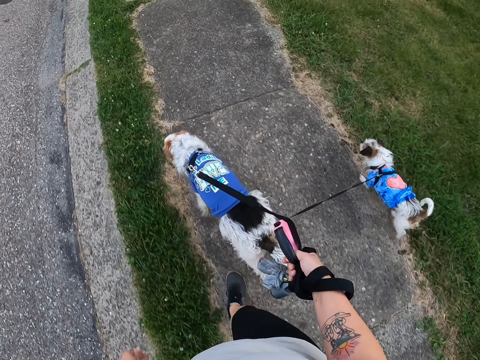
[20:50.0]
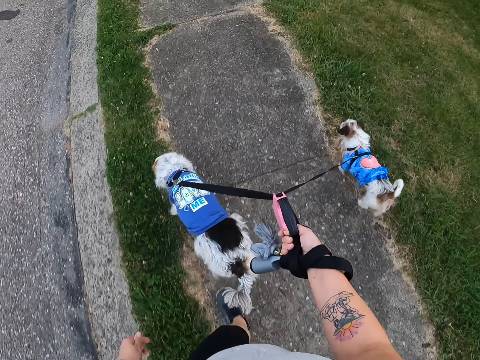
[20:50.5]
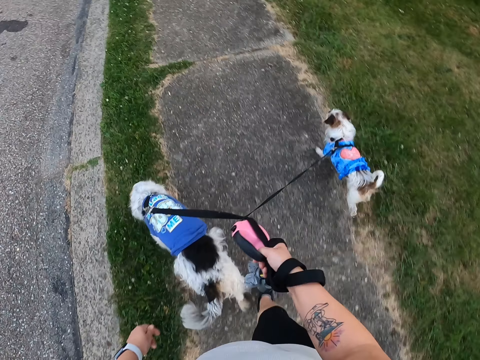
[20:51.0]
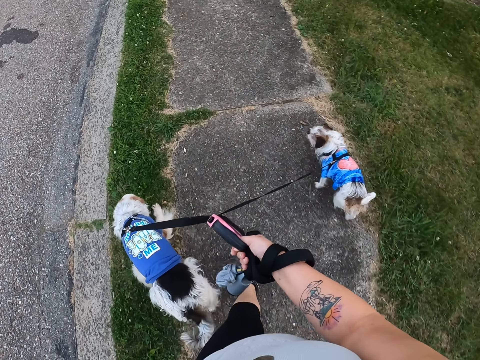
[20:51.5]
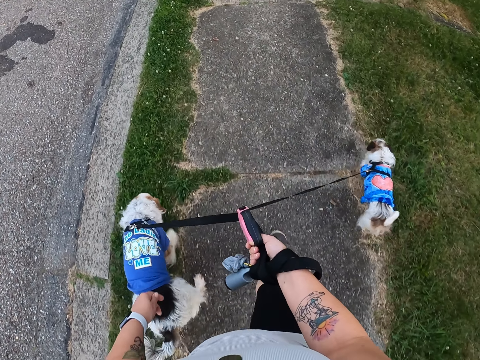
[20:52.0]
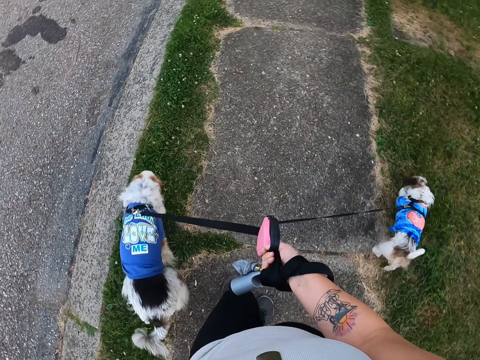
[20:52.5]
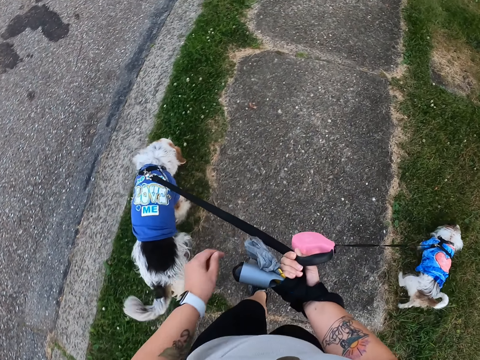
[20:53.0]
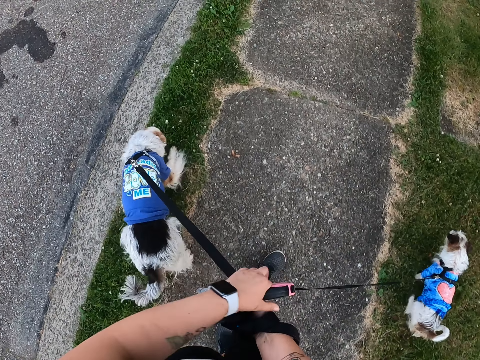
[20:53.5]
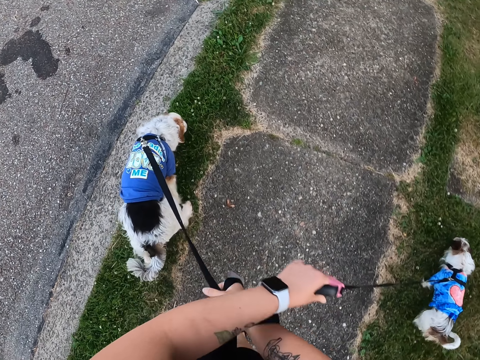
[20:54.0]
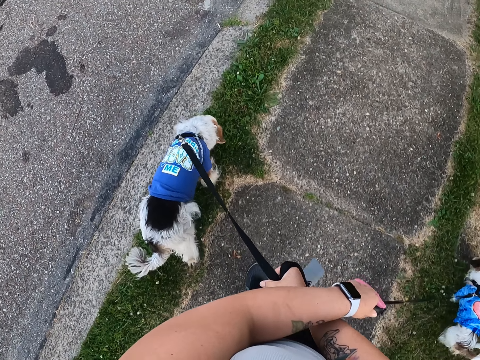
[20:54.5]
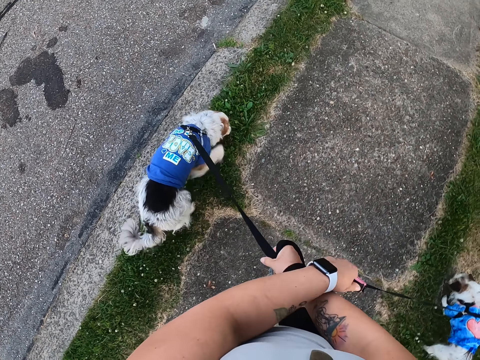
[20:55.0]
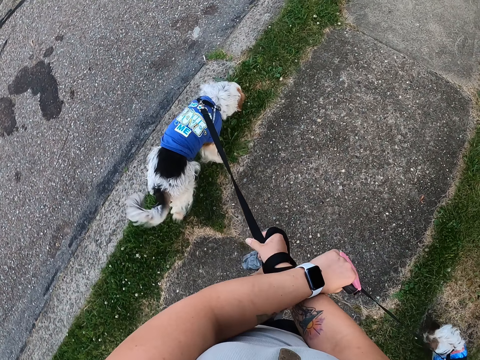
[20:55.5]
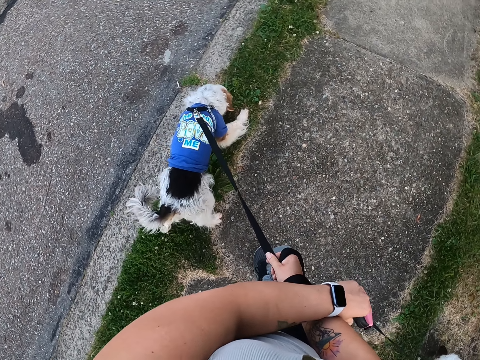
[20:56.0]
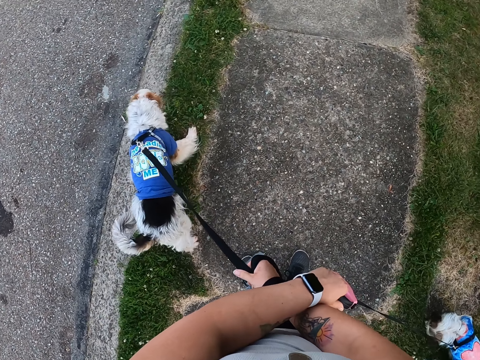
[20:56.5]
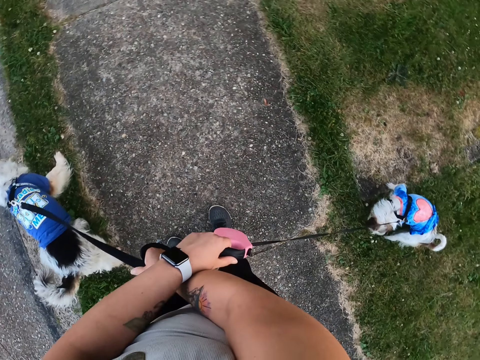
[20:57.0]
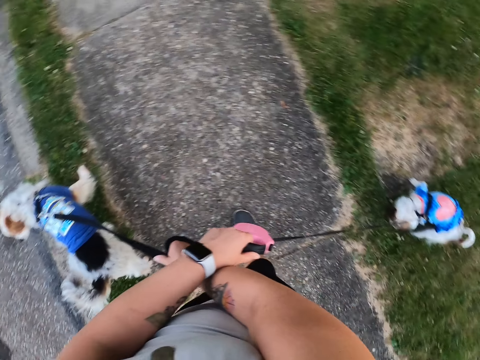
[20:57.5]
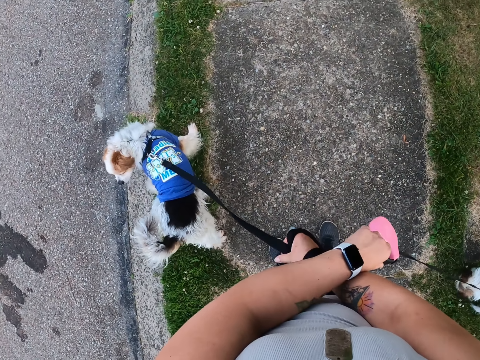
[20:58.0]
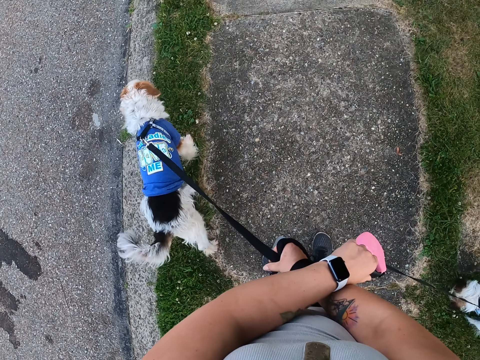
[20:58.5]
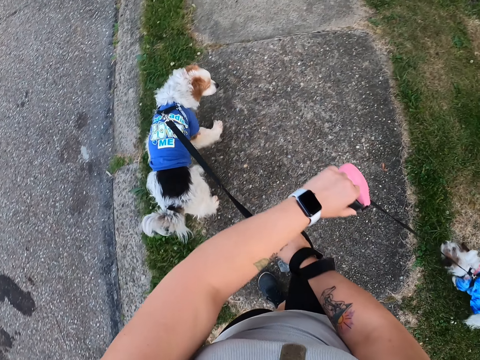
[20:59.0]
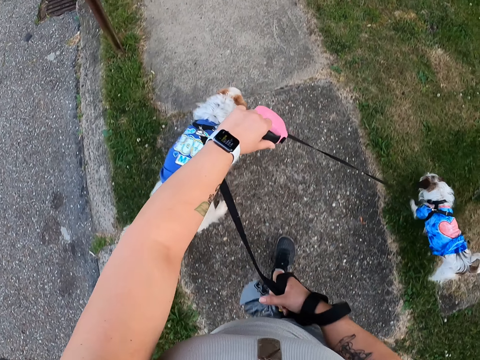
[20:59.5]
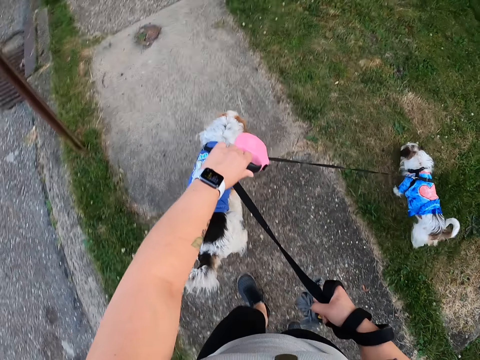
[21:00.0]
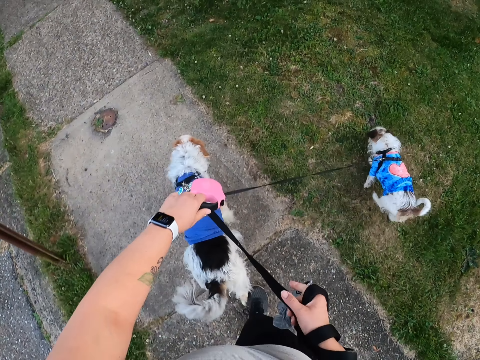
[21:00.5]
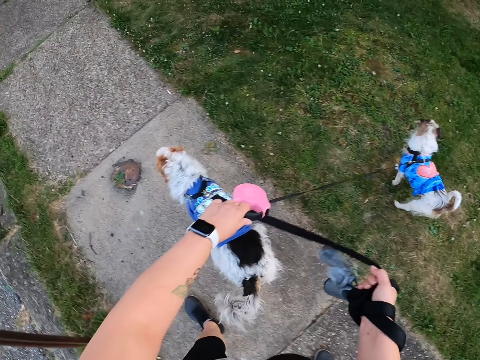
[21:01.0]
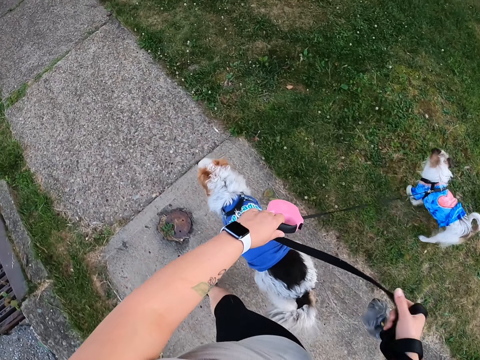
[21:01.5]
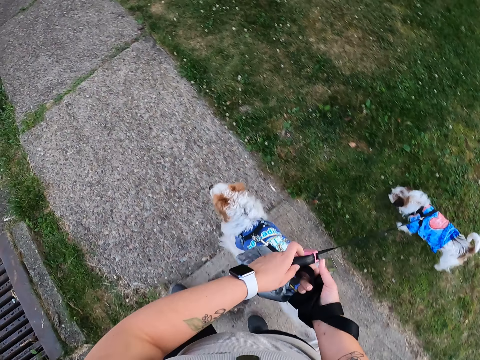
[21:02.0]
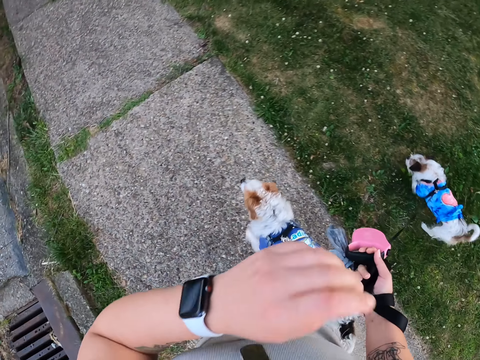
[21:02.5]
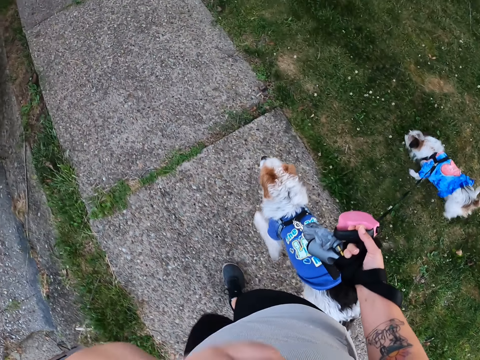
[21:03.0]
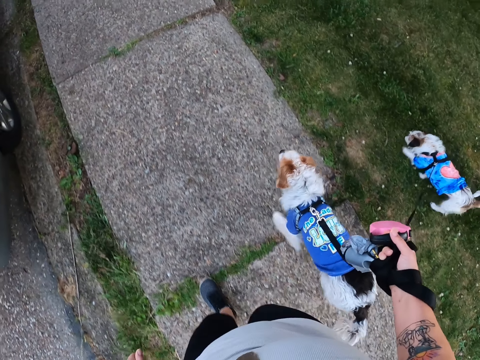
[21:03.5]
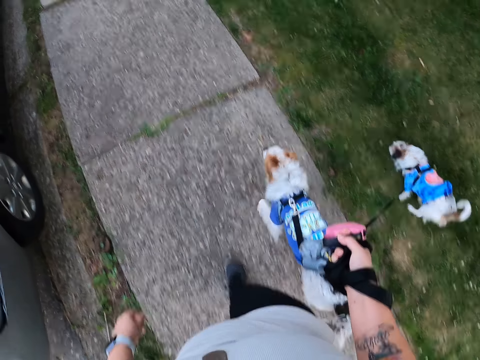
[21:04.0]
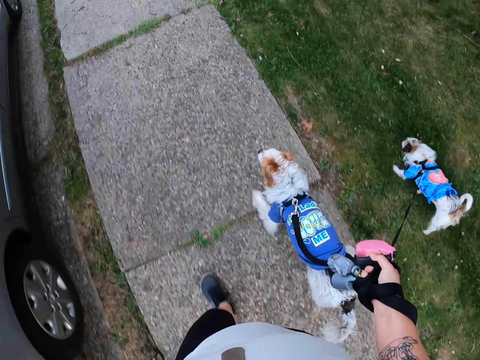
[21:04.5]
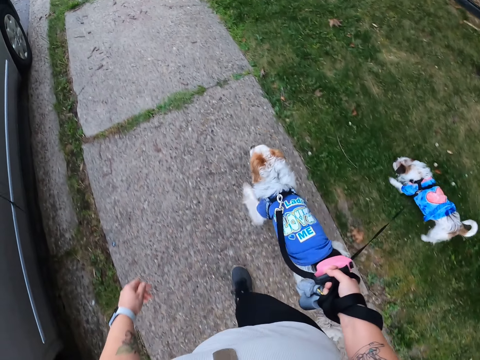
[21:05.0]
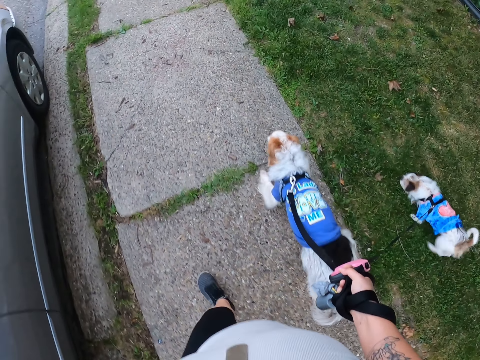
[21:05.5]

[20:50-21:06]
The camera wearer switches the leash to the other hand. They walk the dogs on the path. They hold the chihuahua with two hands. They stop walking. They stand on the path. They walk the dogs on the path. They switch the leash to the other hand. They hold something with their hand. They walk the dogs on the path. They pull their hand off something. They walk the dogs on the path.

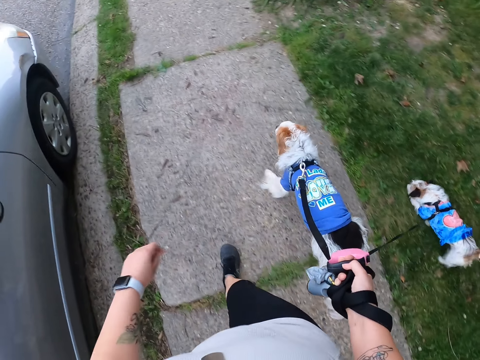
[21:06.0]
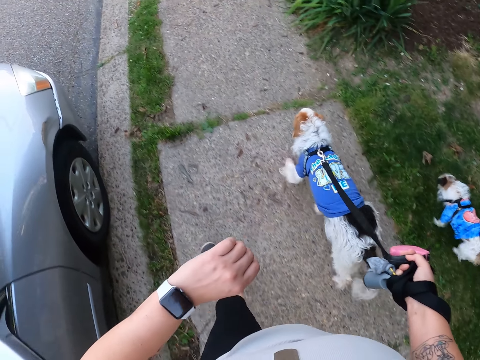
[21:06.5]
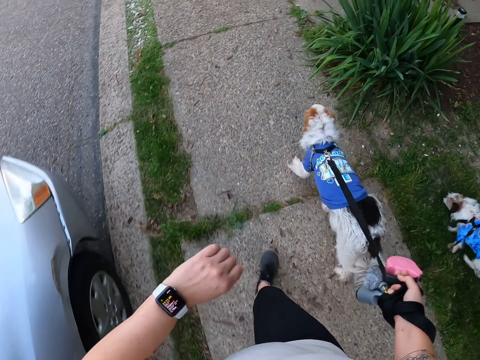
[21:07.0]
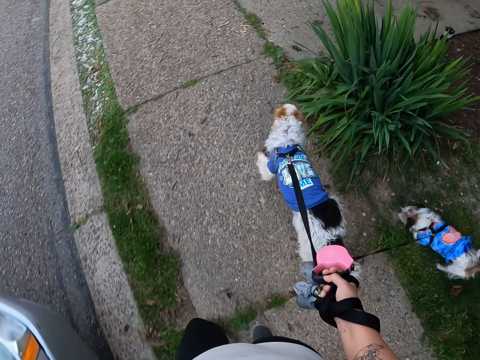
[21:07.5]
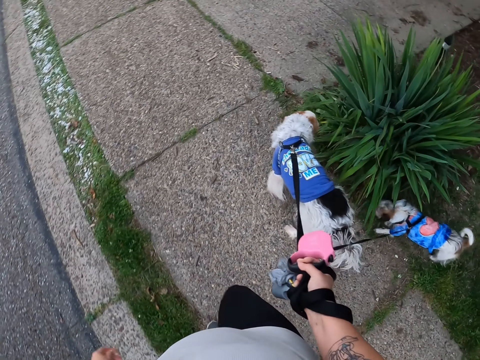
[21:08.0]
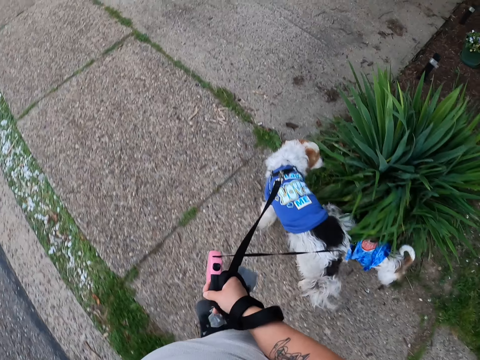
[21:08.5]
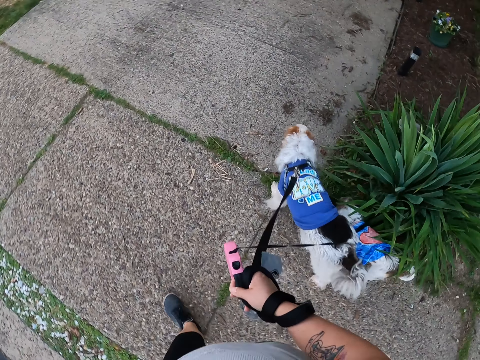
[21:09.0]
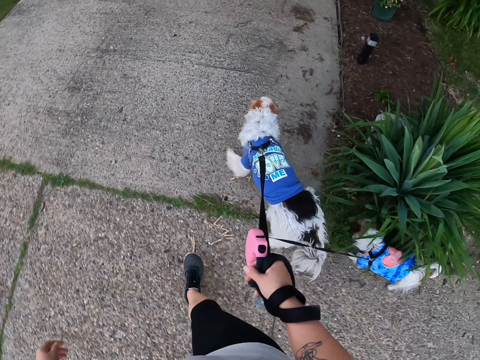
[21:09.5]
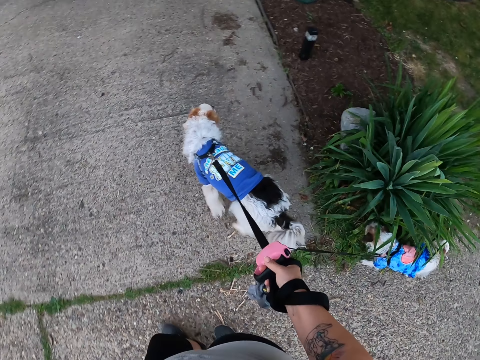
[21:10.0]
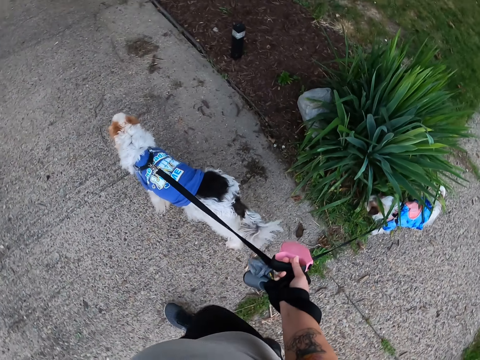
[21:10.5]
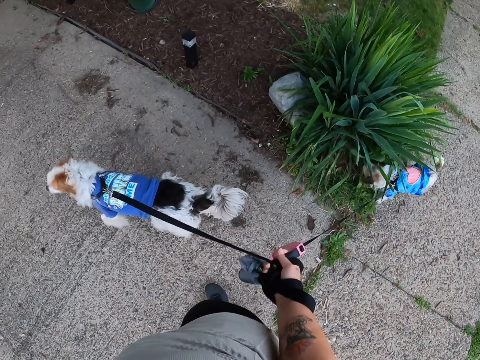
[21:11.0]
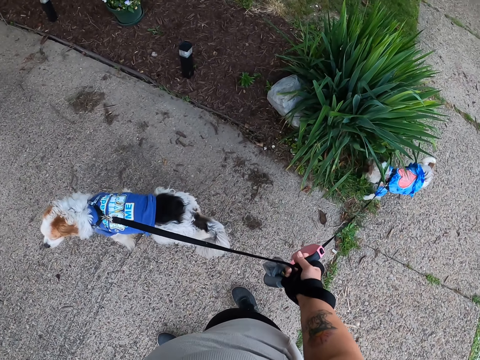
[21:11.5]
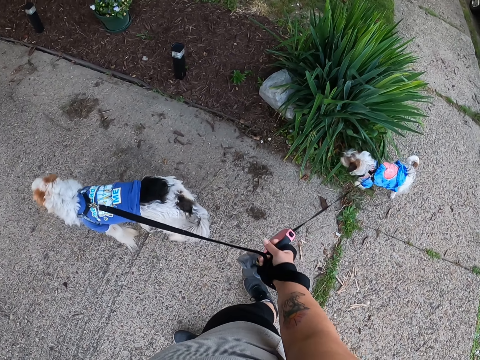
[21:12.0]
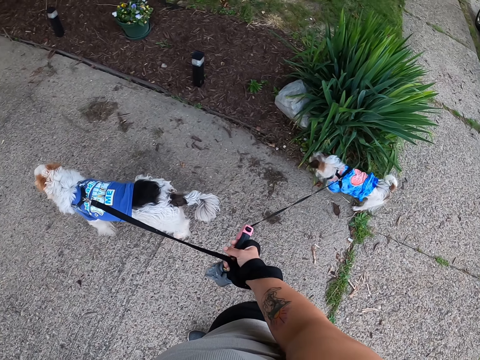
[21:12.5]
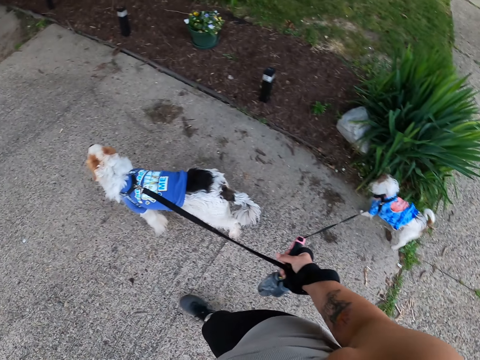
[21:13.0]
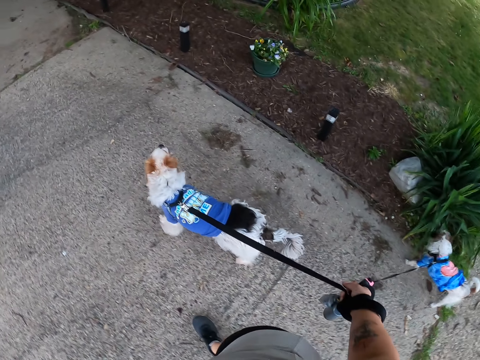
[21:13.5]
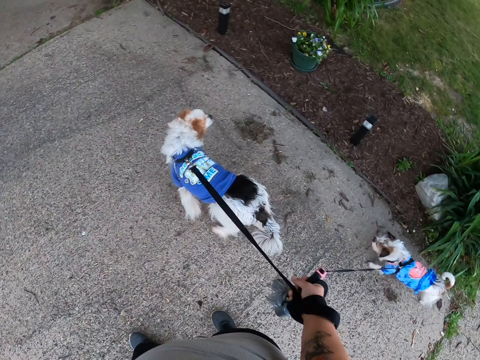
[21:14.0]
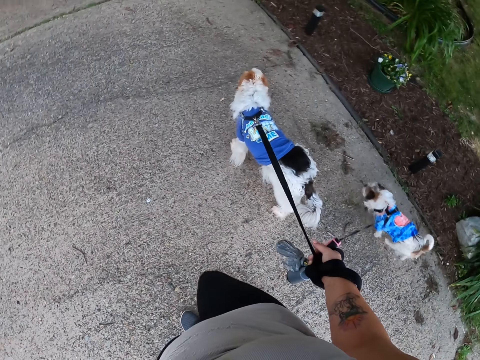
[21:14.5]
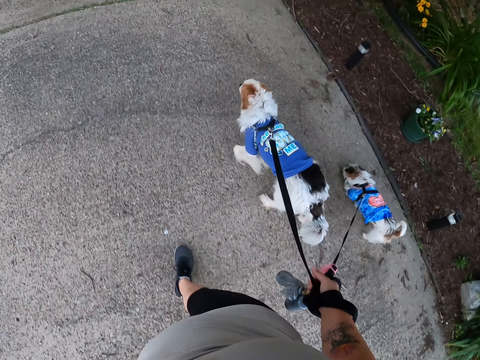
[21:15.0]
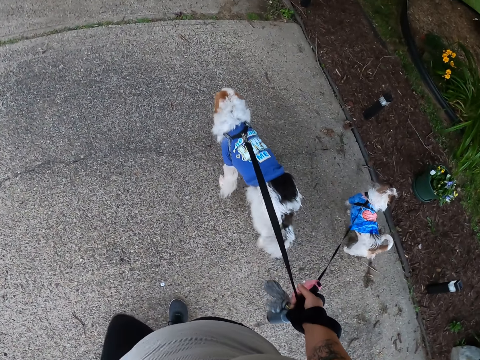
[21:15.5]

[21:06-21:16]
The camera wearer checks her watch. She walks the dogs on the path. She stops walking. She walks around.
